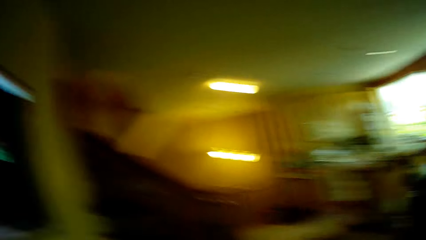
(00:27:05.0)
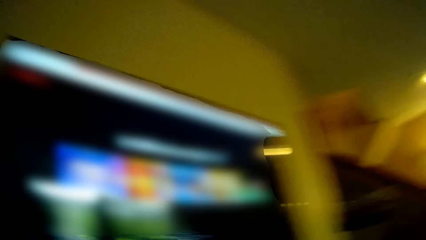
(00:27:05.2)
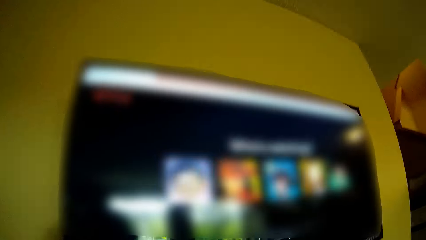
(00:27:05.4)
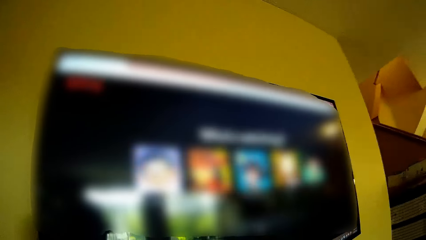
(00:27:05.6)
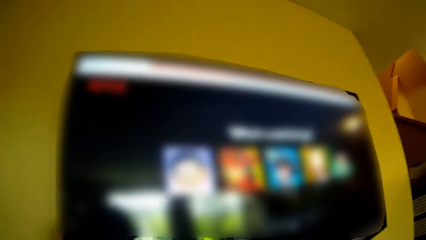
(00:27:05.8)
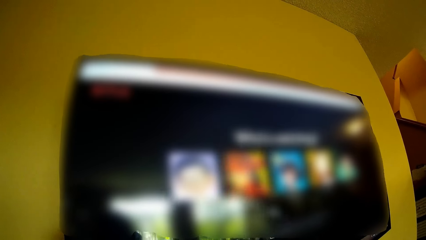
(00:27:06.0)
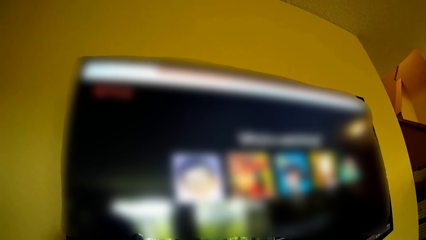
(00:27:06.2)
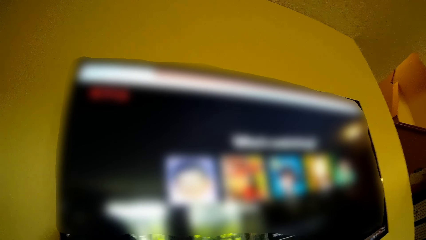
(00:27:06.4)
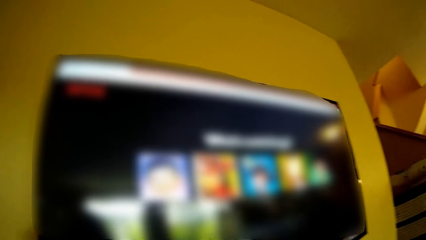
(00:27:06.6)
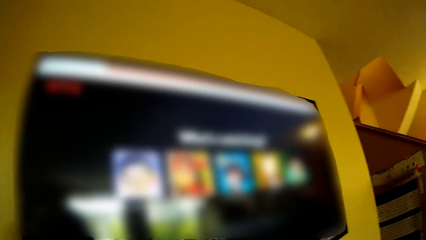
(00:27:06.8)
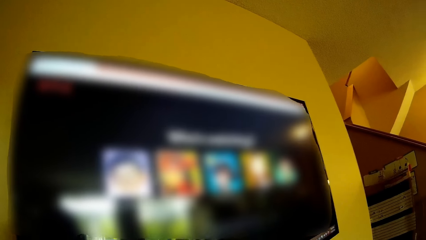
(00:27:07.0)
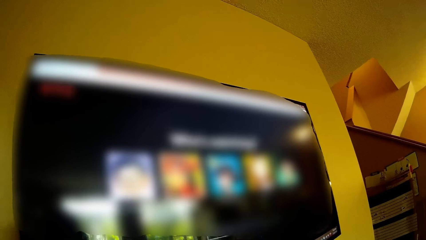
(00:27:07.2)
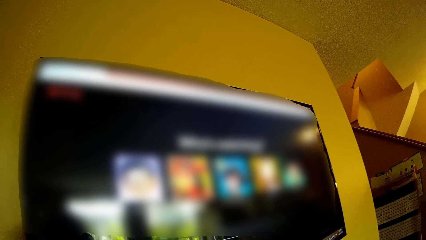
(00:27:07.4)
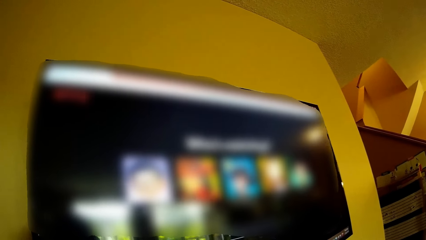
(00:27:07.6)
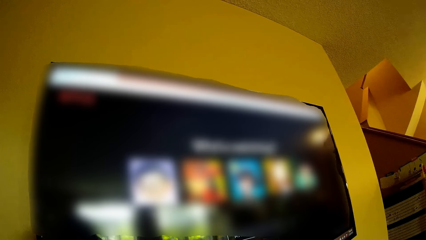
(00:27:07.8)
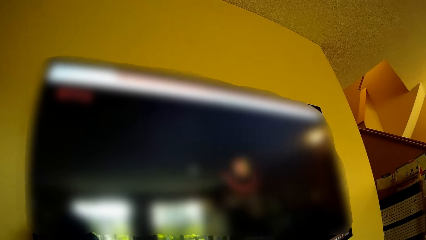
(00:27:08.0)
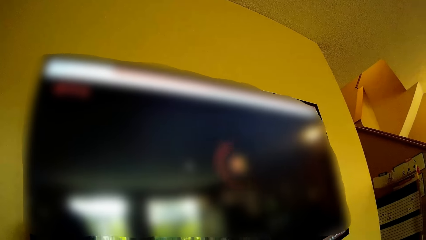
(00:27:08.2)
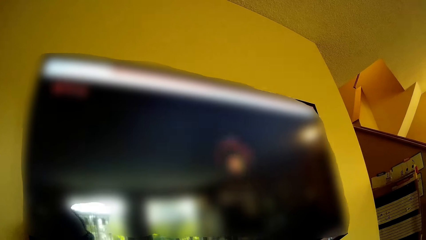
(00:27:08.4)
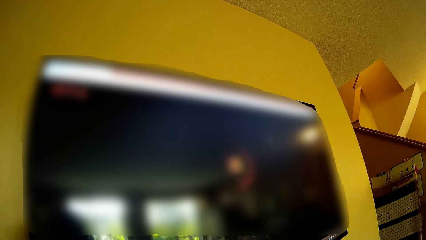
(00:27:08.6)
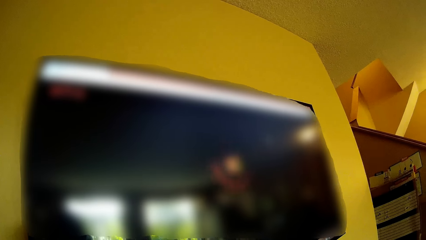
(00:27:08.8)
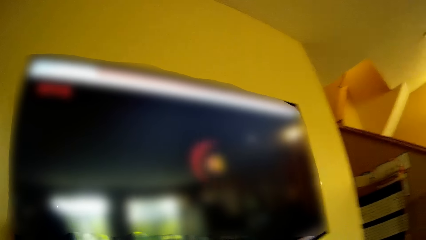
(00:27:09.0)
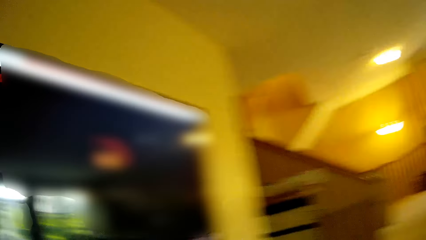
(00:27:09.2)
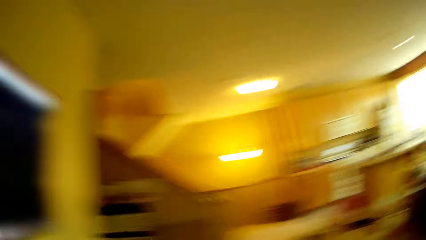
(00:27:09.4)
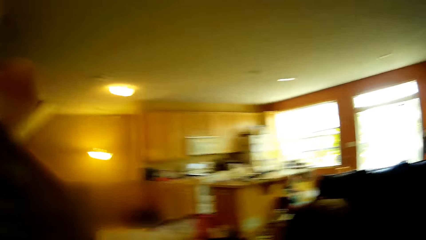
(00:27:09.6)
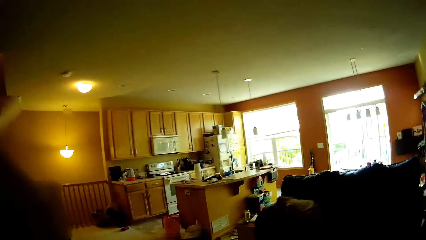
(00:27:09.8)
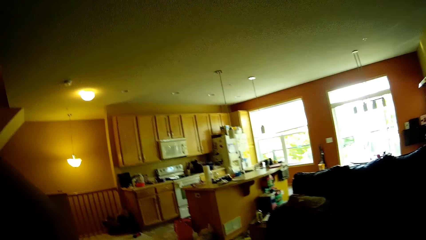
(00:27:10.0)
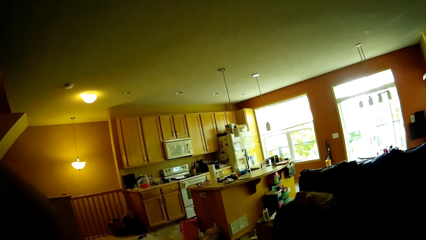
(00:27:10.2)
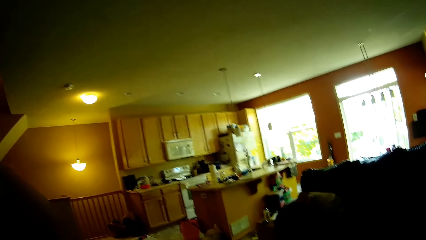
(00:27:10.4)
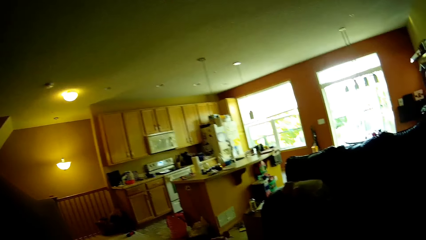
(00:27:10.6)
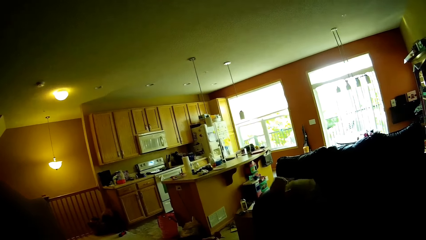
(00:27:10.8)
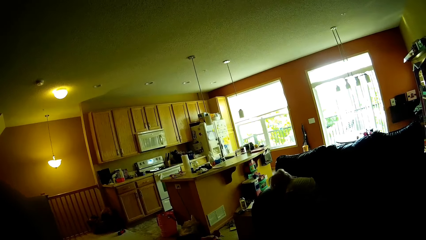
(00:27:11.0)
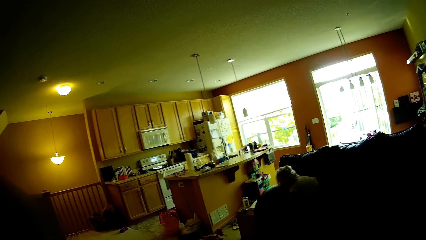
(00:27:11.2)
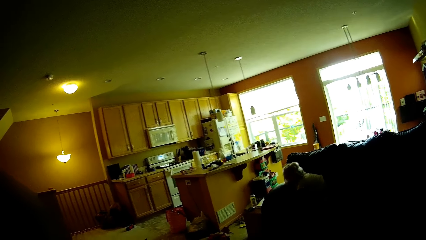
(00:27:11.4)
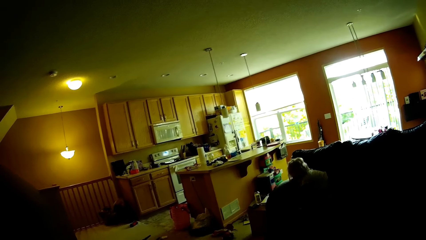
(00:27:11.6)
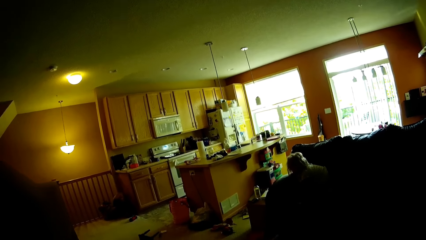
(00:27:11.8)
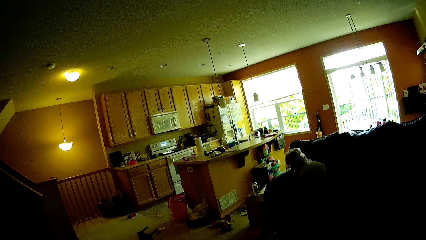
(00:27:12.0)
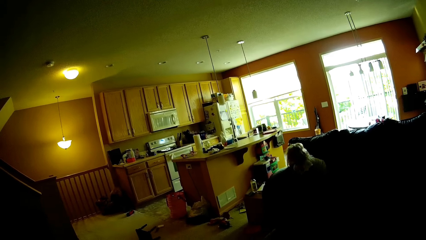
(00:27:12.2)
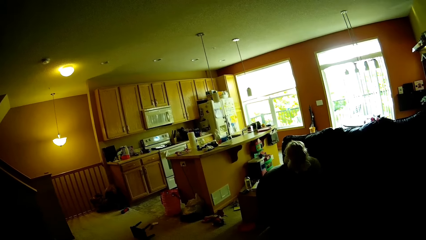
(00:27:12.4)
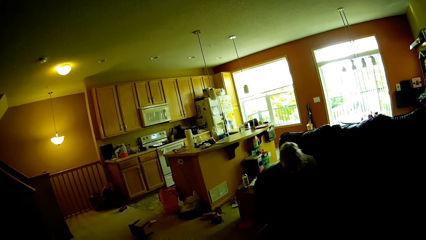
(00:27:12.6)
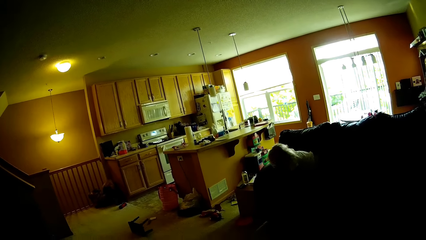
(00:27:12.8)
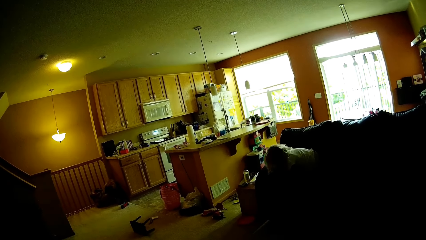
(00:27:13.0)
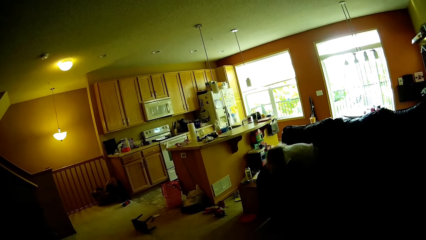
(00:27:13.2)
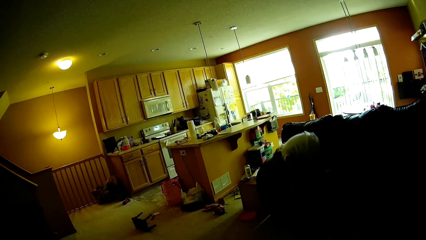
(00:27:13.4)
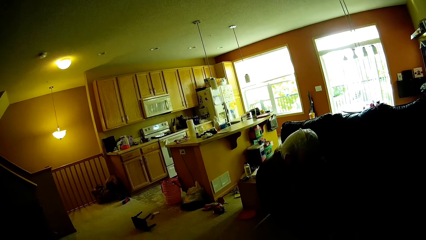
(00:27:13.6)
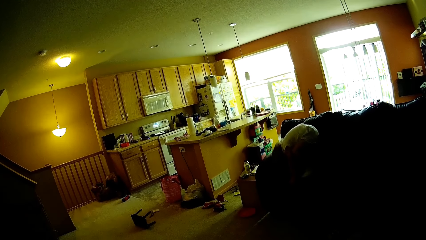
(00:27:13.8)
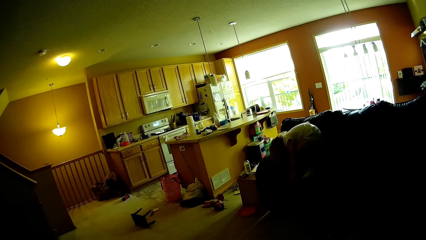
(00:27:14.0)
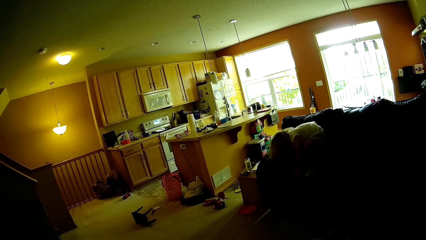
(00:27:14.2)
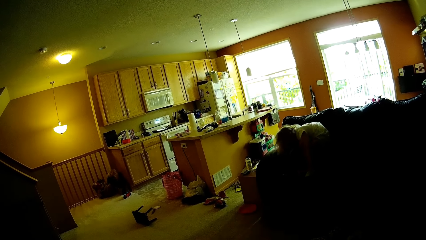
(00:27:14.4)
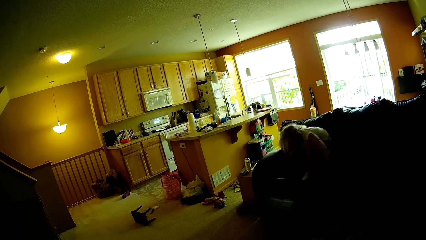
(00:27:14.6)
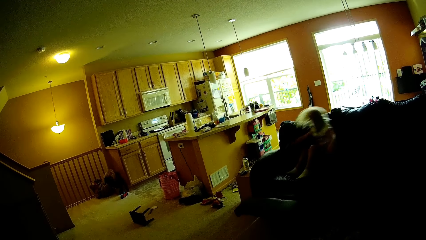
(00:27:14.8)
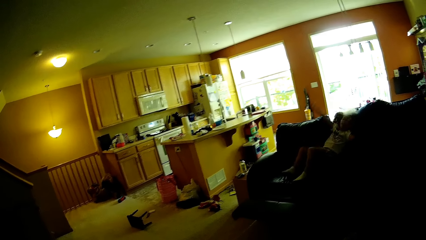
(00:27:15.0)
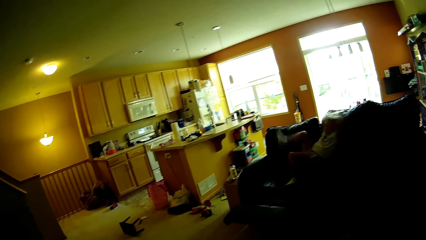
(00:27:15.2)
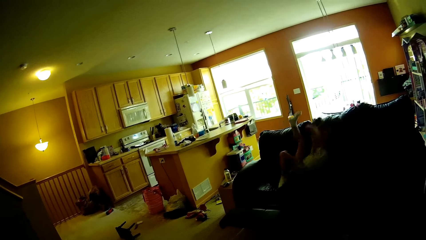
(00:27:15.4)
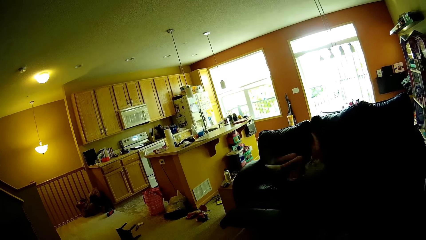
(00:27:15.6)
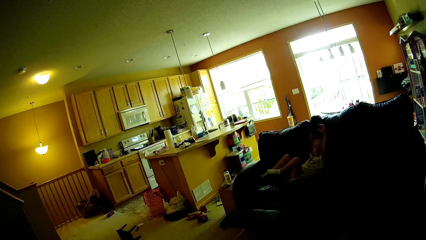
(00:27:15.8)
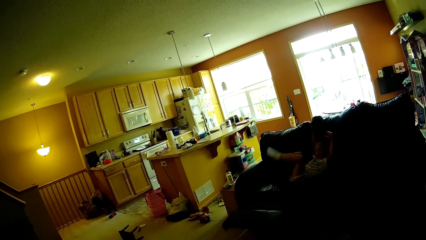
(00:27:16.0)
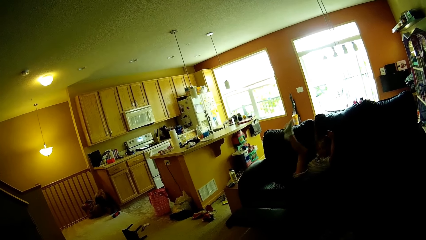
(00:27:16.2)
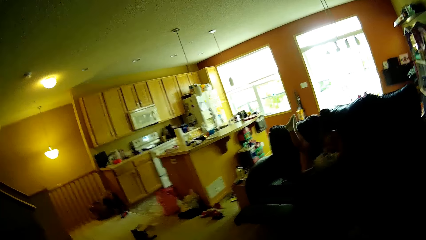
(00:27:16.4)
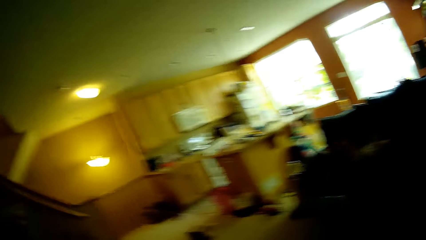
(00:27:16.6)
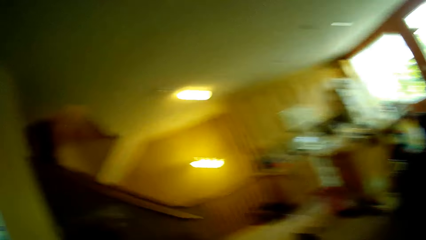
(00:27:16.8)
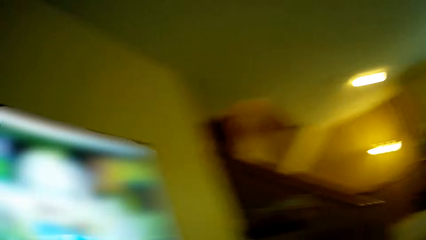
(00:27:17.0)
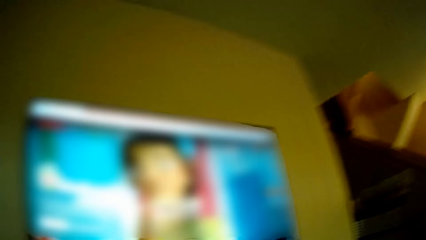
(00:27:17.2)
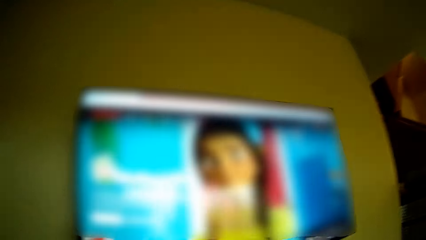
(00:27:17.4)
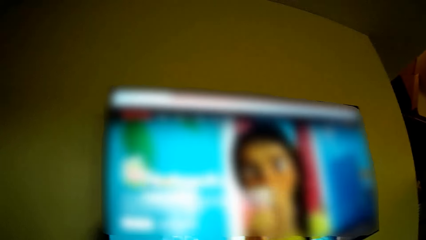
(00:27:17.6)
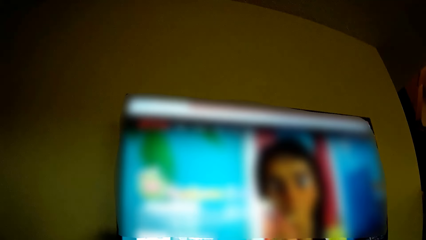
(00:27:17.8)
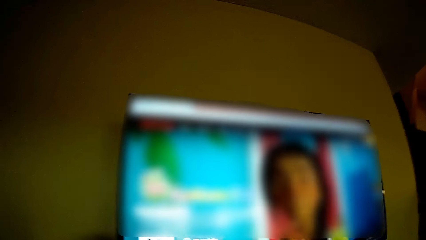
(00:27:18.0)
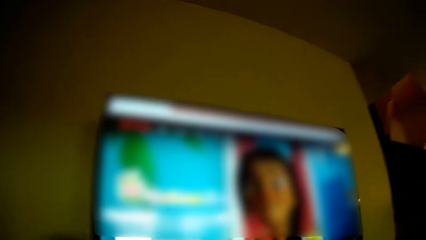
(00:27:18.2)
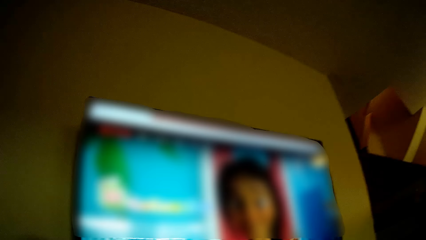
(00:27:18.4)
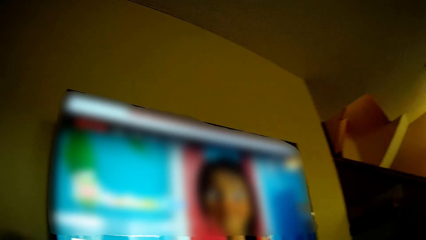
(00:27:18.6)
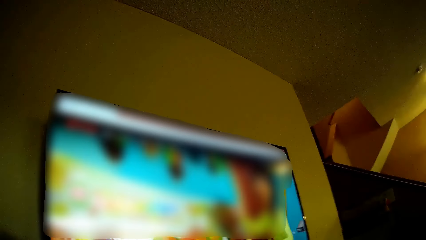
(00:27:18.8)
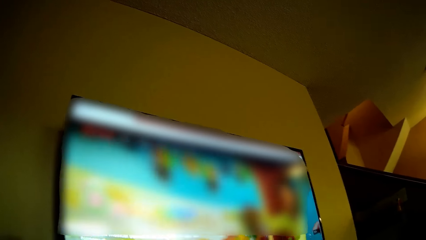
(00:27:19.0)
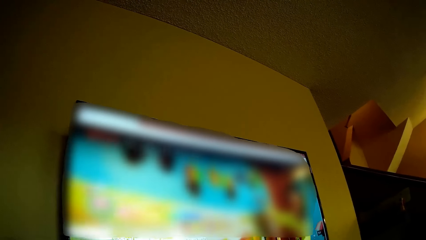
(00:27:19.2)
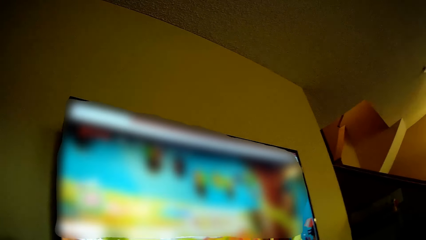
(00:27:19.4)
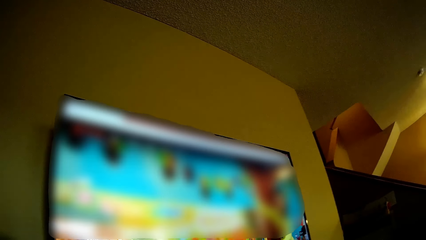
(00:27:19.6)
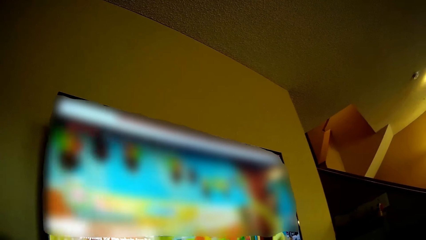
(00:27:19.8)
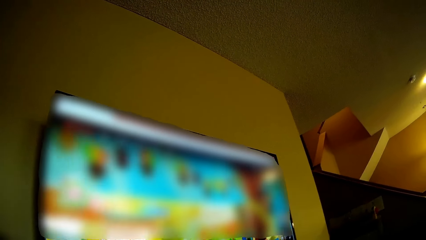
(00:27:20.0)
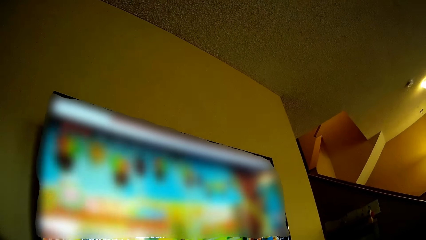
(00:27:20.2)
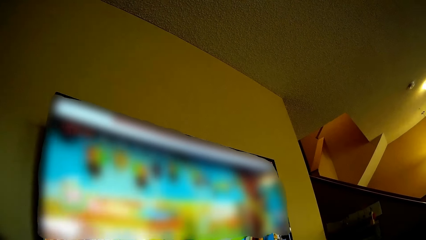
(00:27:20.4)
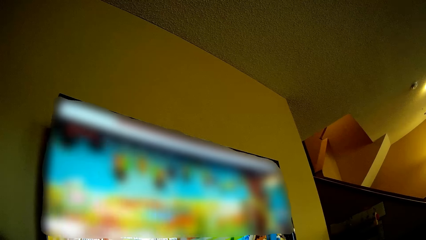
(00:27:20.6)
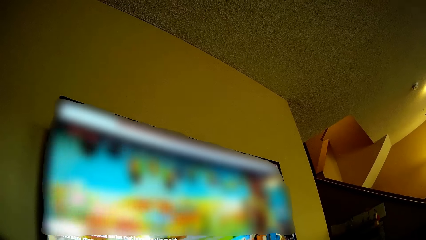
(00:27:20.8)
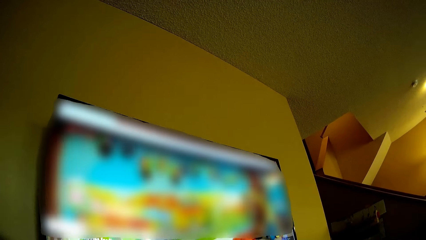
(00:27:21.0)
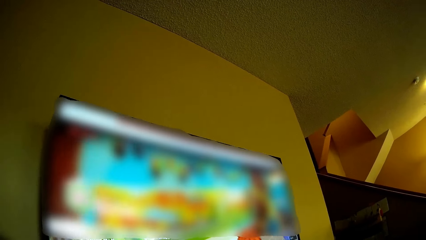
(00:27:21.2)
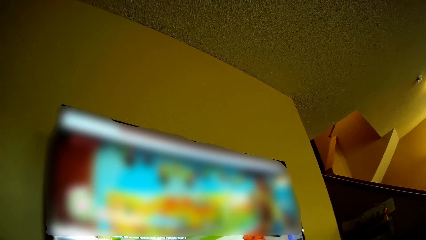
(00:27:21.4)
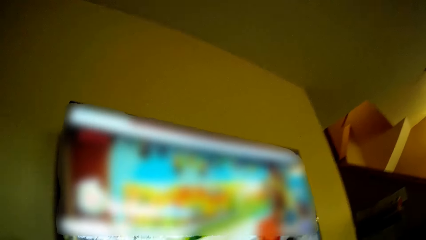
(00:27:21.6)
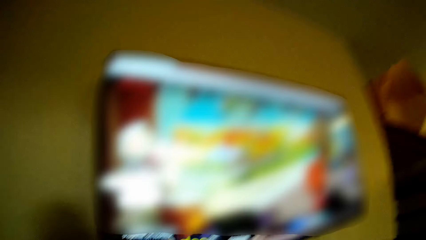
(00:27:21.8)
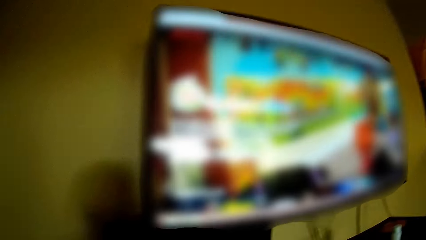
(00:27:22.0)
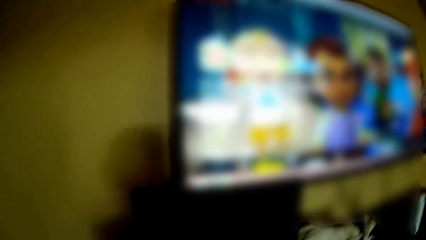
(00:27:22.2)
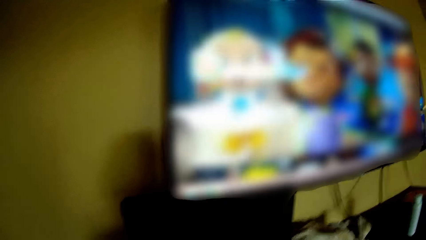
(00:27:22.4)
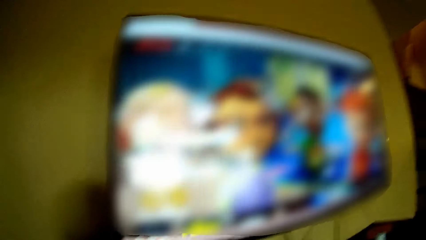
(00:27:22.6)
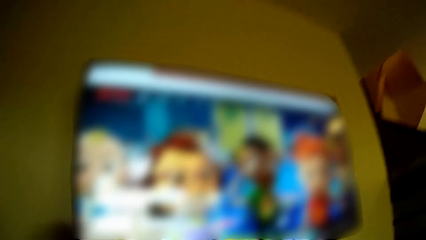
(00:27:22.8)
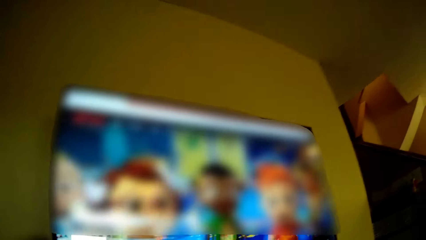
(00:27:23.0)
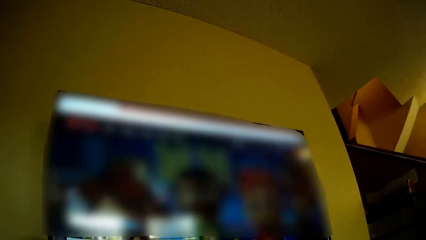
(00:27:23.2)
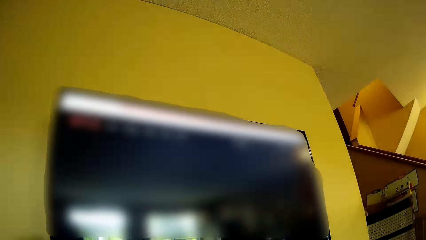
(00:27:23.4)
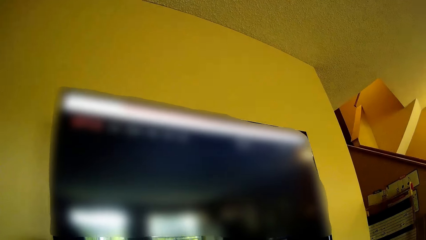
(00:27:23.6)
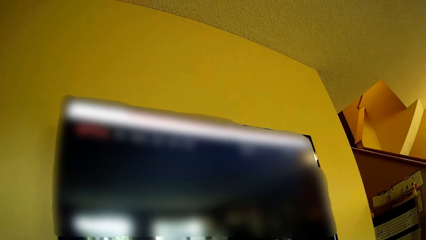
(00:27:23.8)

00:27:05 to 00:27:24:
The camera wearer walks in the room. They operate the television. They walk in the room. The girl plays on the sofa. The camera wearer interacts with the girl. They watch TV. They talk. They watch TV.
